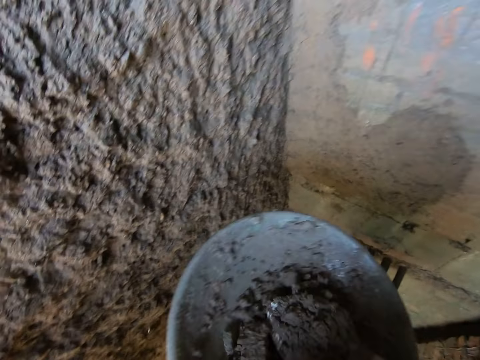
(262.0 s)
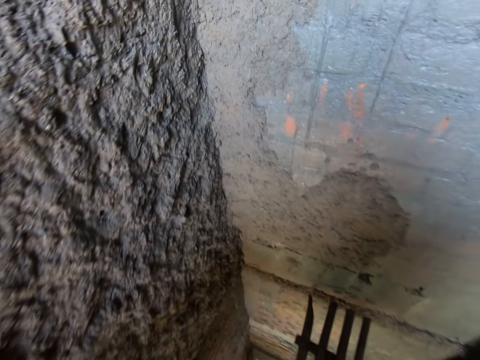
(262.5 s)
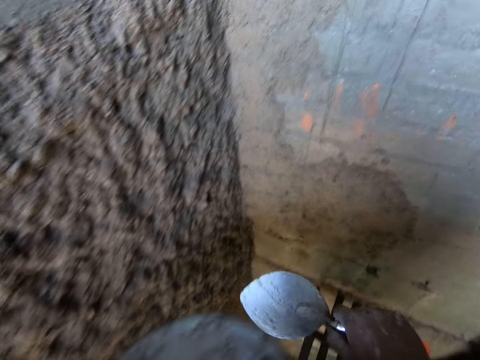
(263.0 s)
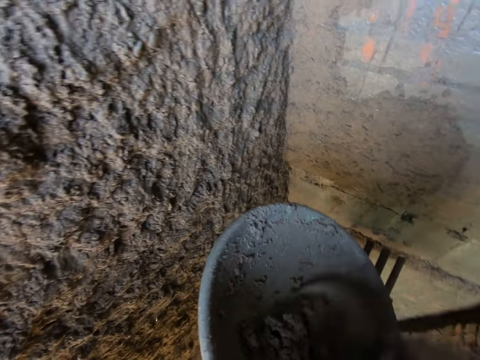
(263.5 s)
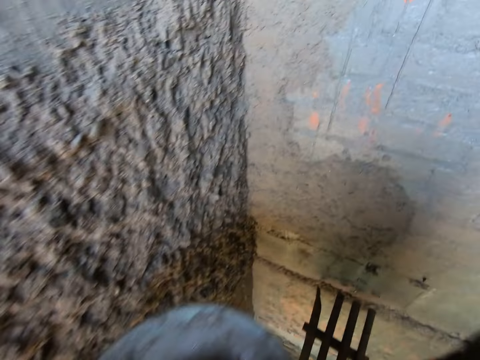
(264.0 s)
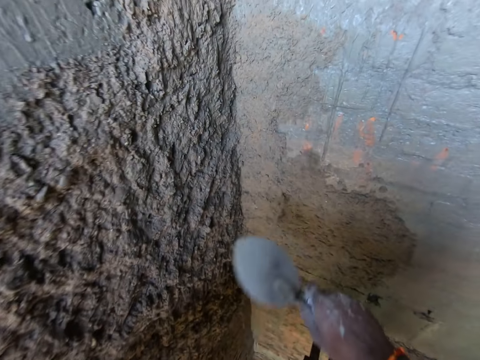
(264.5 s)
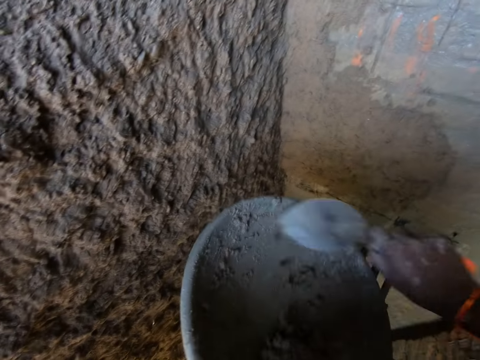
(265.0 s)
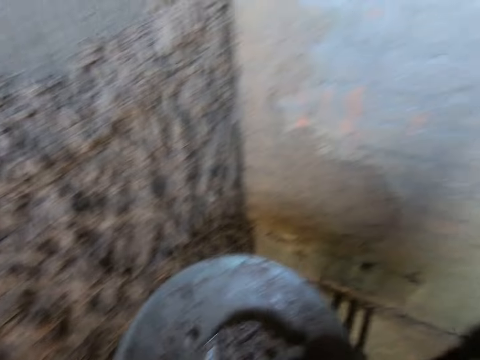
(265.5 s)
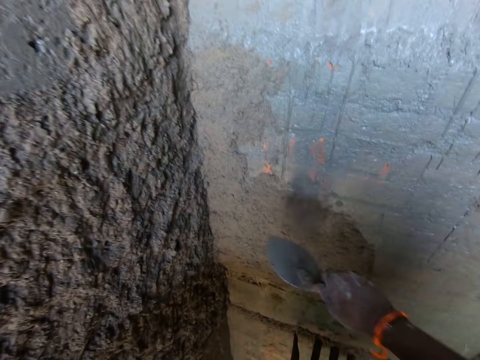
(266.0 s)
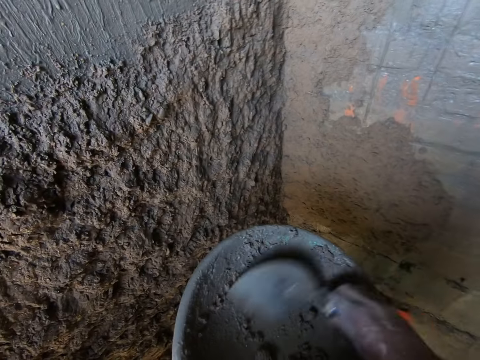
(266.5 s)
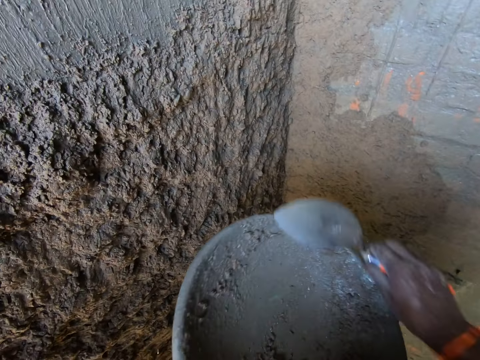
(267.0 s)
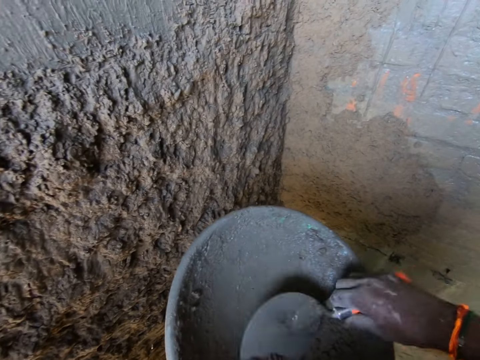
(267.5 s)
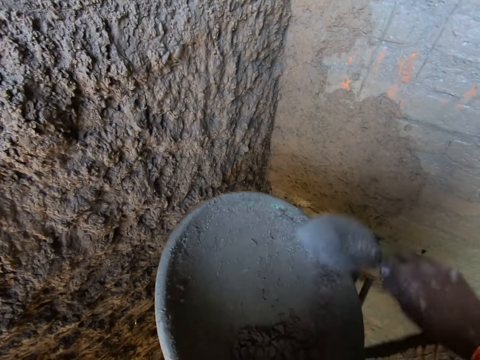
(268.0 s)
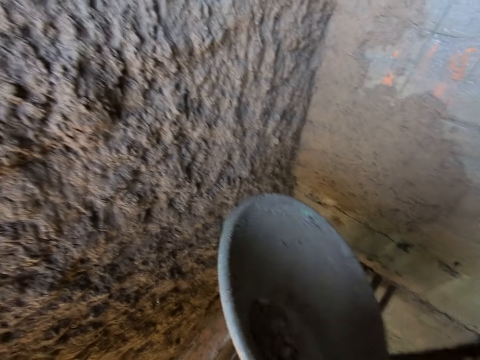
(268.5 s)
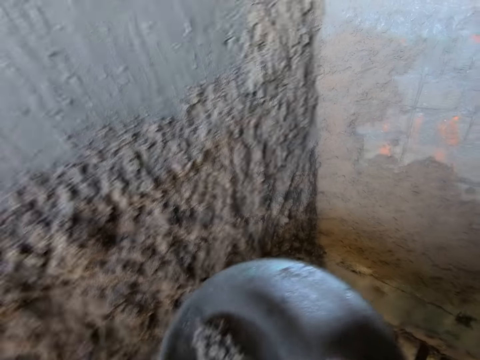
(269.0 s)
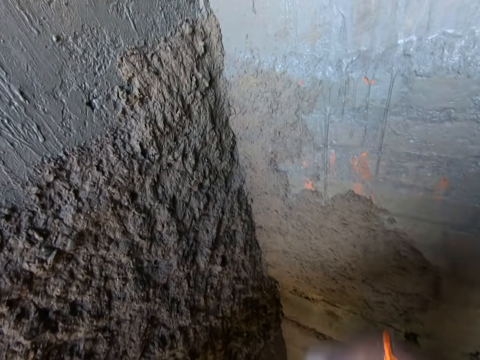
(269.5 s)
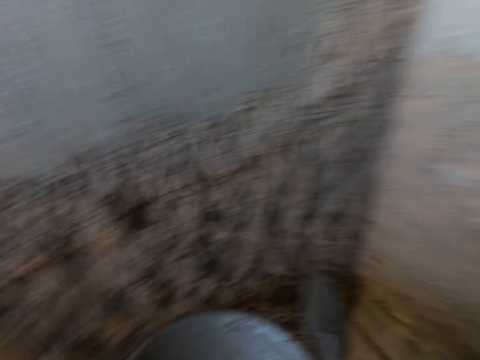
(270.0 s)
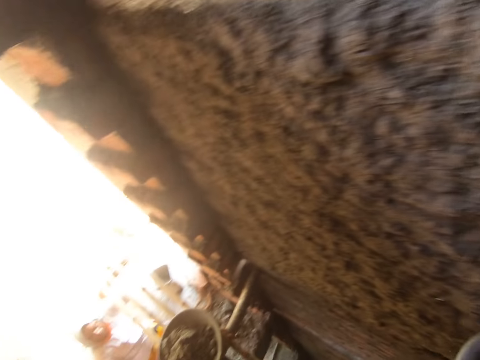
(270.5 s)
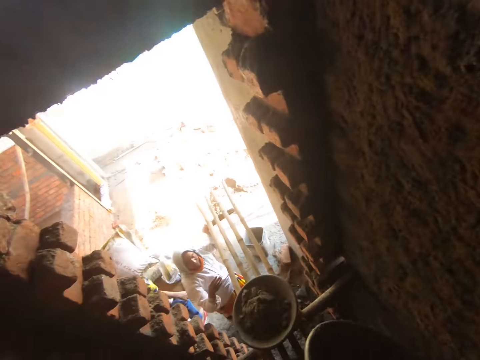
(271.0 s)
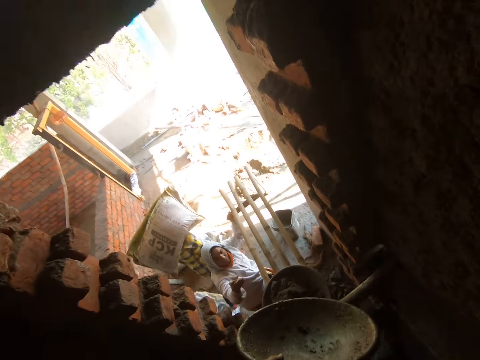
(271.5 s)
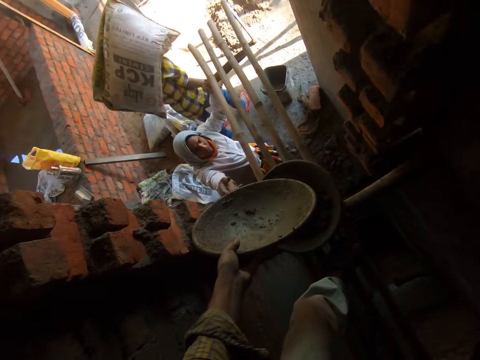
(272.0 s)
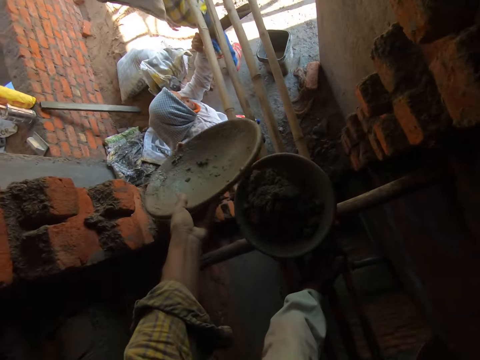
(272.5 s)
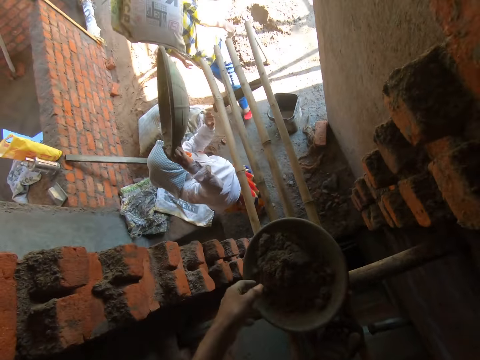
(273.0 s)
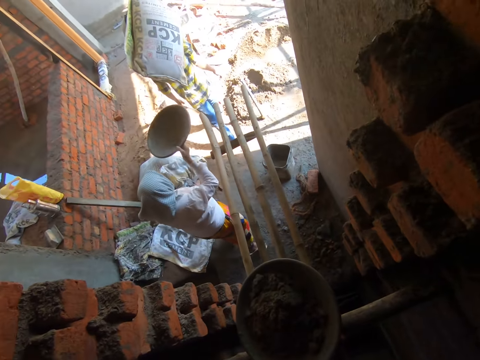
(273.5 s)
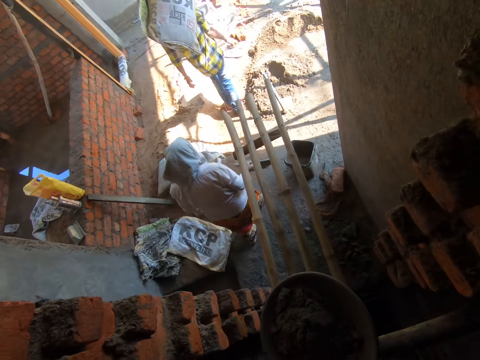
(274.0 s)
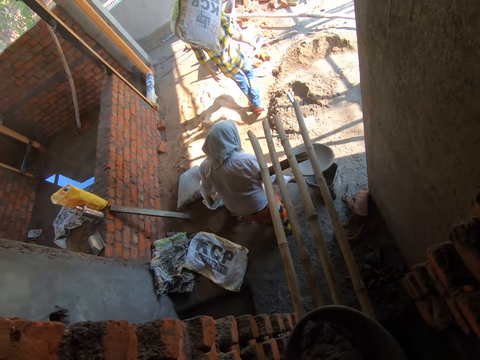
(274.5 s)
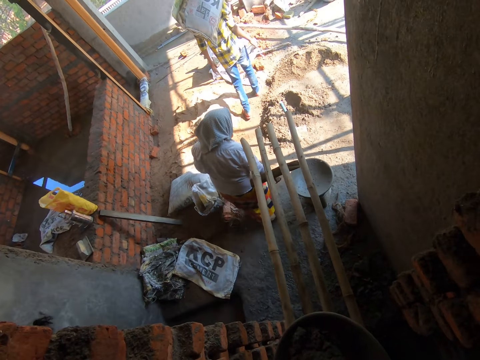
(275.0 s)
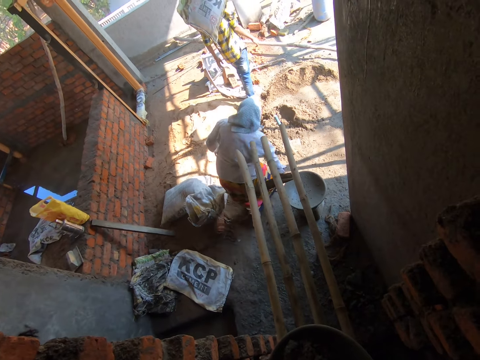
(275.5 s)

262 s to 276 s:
The camera wearer scoops concrete from the pan of concrete with the trowel in his right hand. He throws the concrete at the wall with the trowel in his right hand. He scoops concrete from the pan of concrete with the trowel in his right hand. He throws the concrete at the wall with the trowel in his right hand. He scoops concrete from the pan of concrete with the trowel in his right hand. He throws the concrete at the wall with the trowel in his right hand. He gathers concrete in the pan in his left hand with the trowel in his right hand. He scoops concrete from the pan of concrete with the trowel in his right hand. He throws the concrete at the wall with the trowel in his right hand. A man walks past a woman with a sack on his head. The woman interacts with the camera wearer. The camera wearer passes the pan of concrete to the woman's right hand with his left hand.

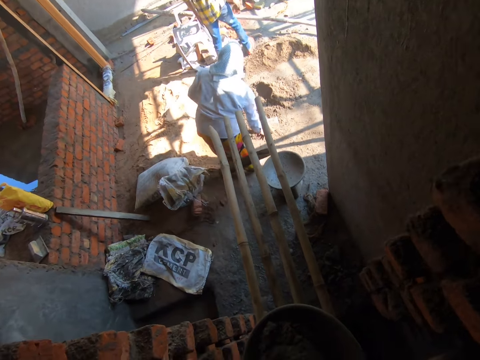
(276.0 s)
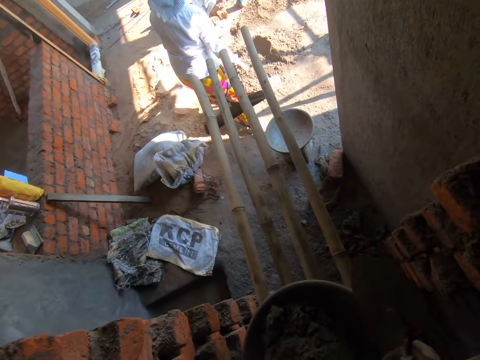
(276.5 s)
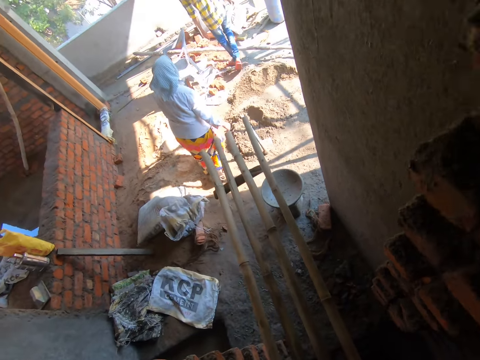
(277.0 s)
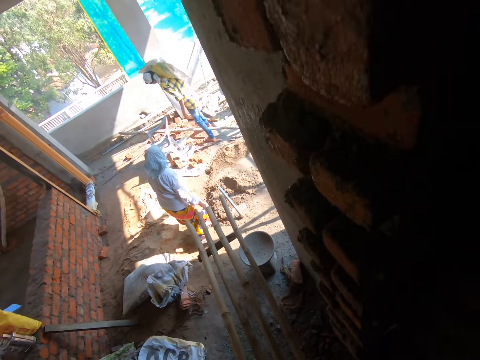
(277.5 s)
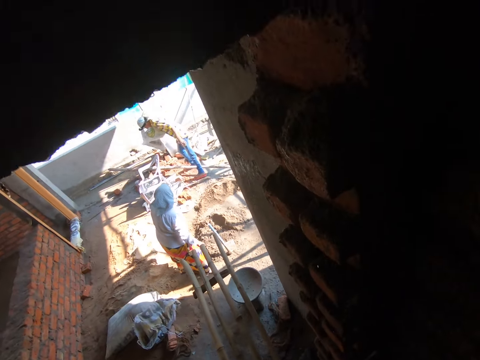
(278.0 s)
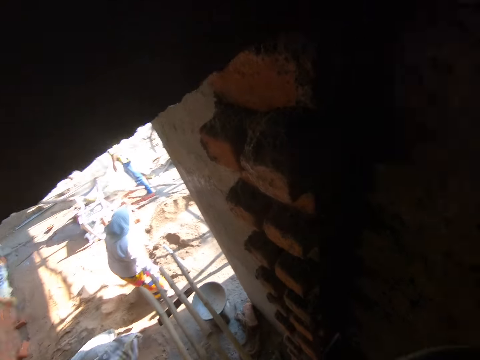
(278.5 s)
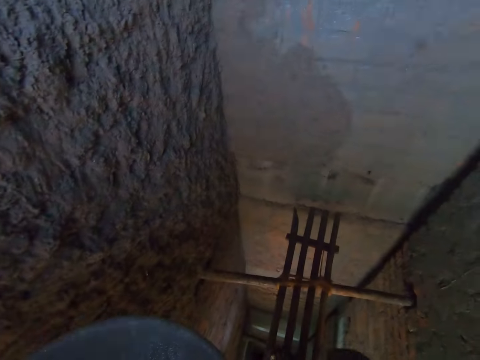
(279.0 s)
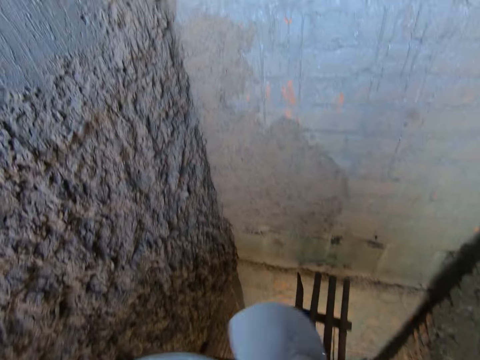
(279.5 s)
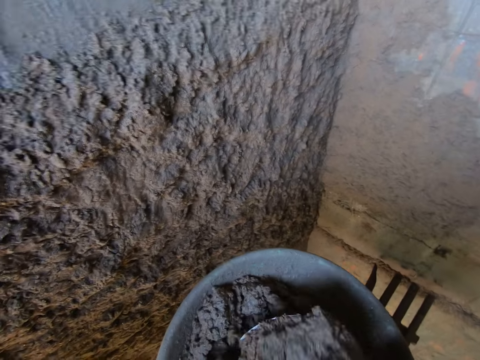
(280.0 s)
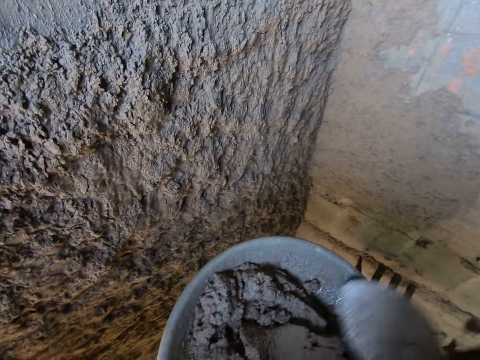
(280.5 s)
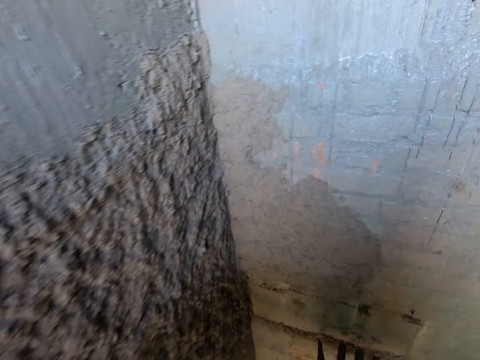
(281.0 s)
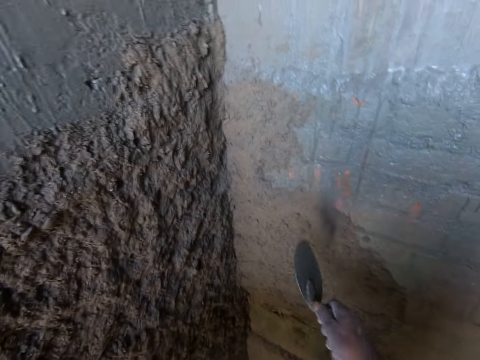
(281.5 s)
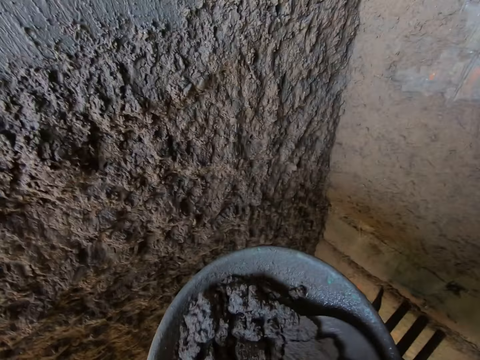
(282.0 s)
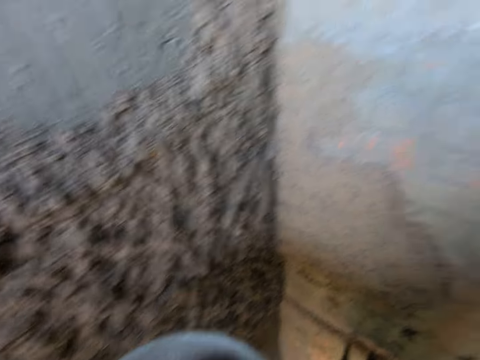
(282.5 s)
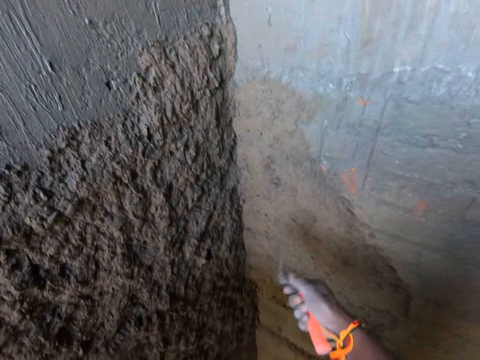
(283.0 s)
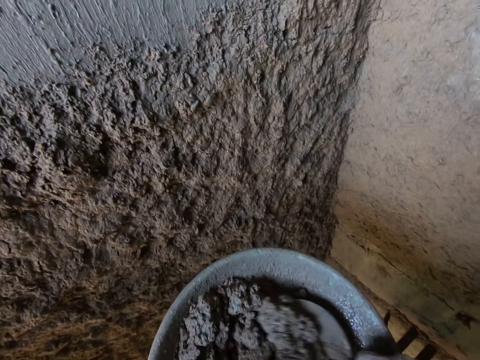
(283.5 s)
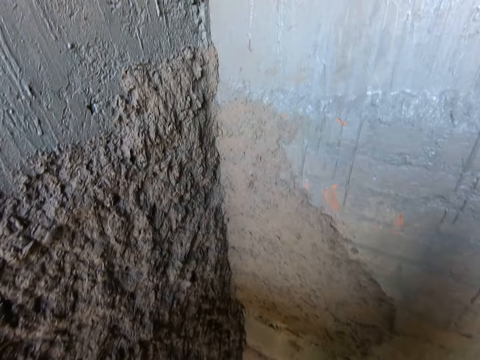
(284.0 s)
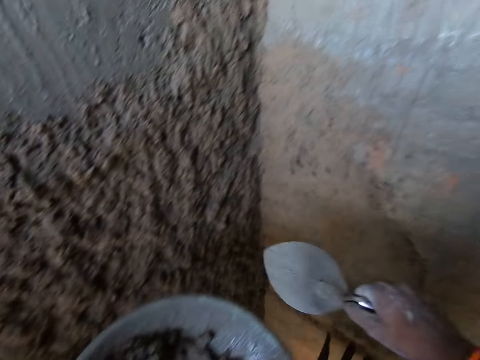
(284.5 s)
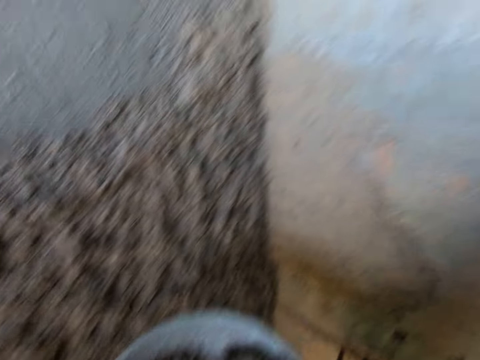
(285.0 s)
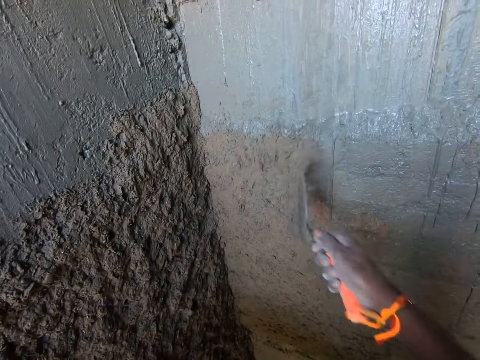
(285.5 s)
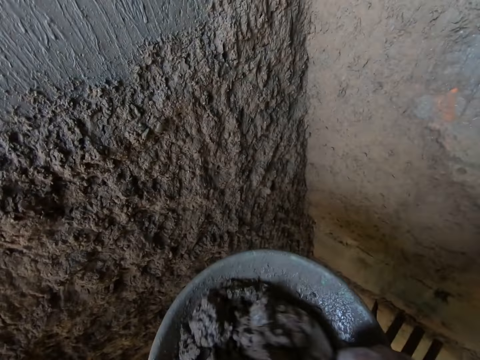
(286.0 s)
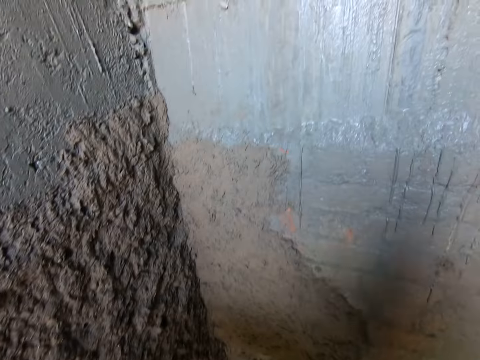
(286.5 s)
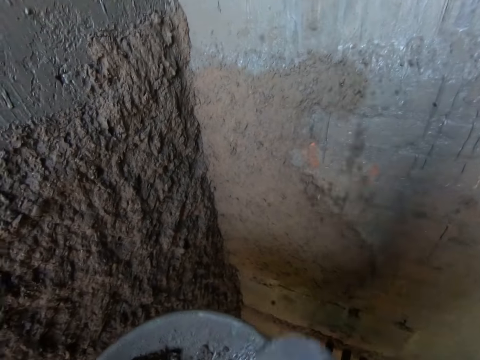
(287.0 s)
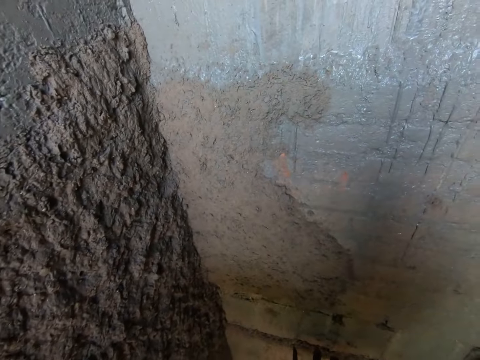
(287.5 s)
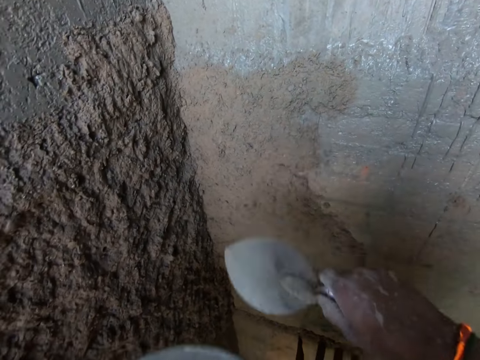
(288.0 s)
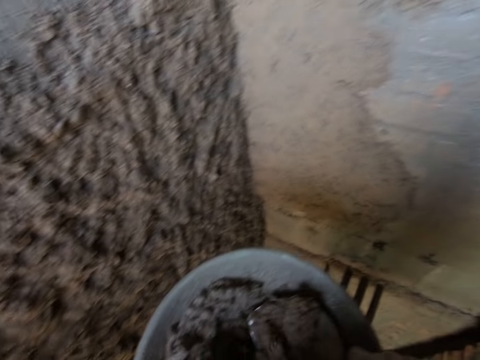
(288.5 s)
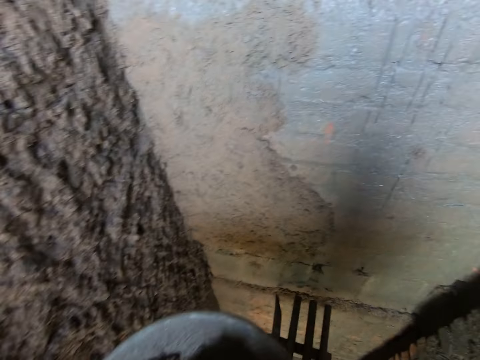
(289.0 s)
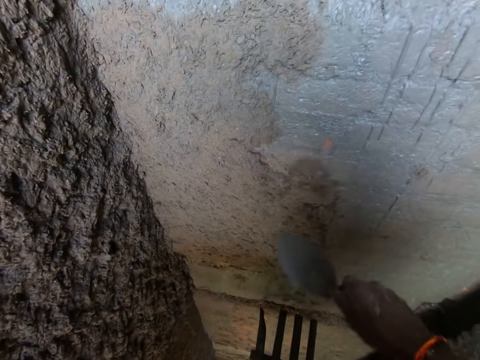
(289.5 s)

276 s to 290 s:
The camera wearer picks a pan from the bamboo scaffold with his hands. The man drops a bag of cement on the floor with his shoulder. The camera wearer stirs the concrete in the pan in his left hand with his right hand. The man interacts with the woman. The camera wearer scoops concrete from the pan of concrete with the trowel in his right hand. He throws the concrete at the wall with the trowel in his right hand. He scoops concrete from the pan of concrete with the trowel in his right hand. He throws the concrete at the wall with the trowel in his right hand. He scoops concrete from the pan of concrete with the trowel in his right hand. He throws the concrete at the wall with the trowel in his right hand. He scoops concrete from the pan of concrete with the trowel in his right hand. He splatters the cement mortar on the wall with the trowel in his right hand. He scoops cement mortar from the pan with the trowel in his right hand. He splatters the cement mortar on the wall with the trowel in his right hand. He scoops cement mortar from the pan with the trowel in his right hand. He splatters the cement mortar on the wall with the trowel in his right hand. He scoops cement mortar from the pan with the trowel in his right hand. He splatters the cement mortar on the wall with the trowel in his right hand.
